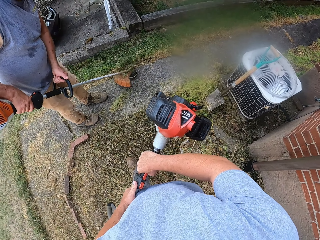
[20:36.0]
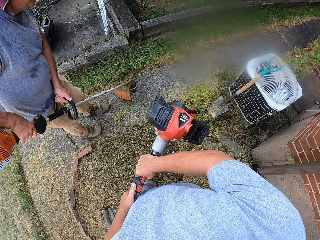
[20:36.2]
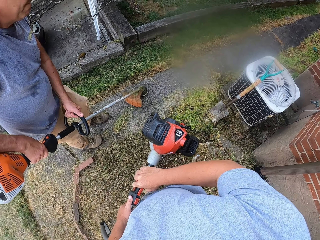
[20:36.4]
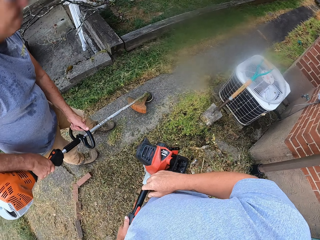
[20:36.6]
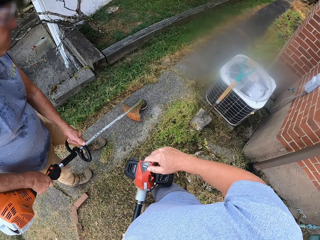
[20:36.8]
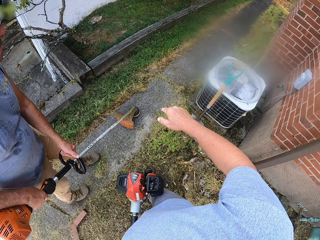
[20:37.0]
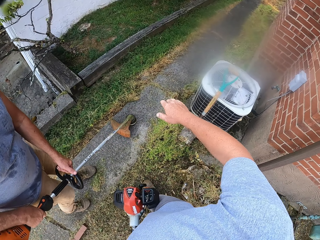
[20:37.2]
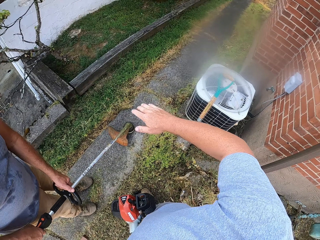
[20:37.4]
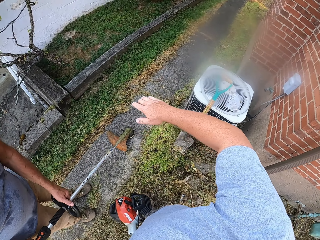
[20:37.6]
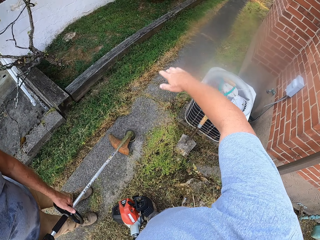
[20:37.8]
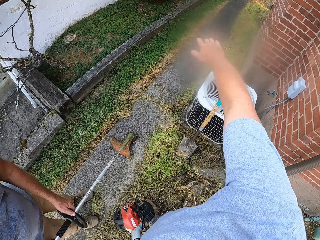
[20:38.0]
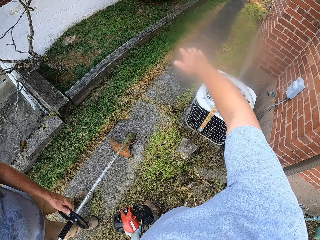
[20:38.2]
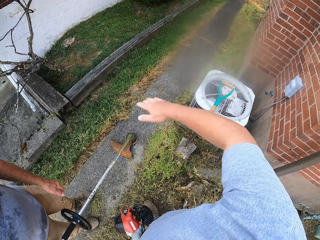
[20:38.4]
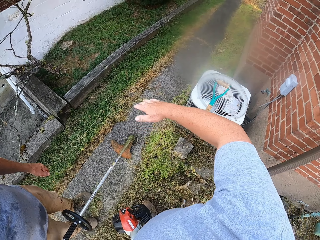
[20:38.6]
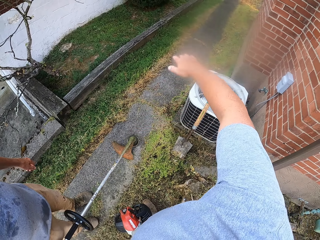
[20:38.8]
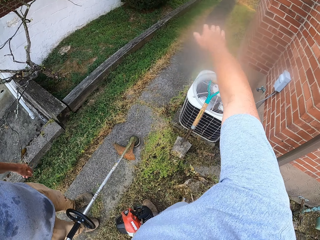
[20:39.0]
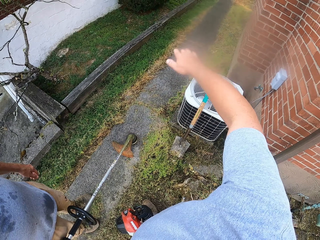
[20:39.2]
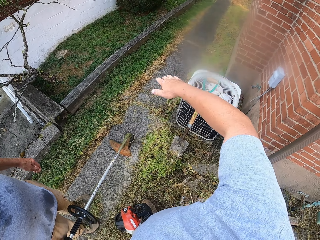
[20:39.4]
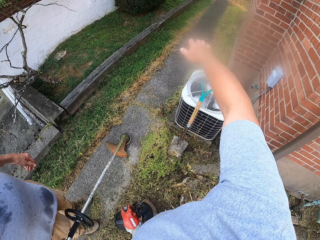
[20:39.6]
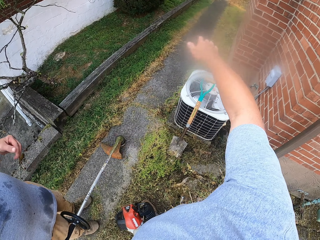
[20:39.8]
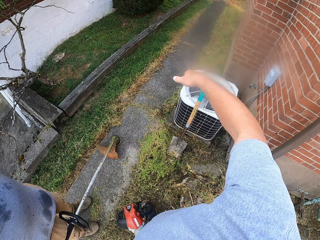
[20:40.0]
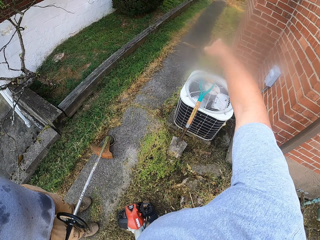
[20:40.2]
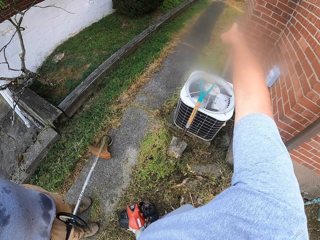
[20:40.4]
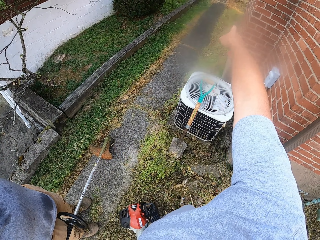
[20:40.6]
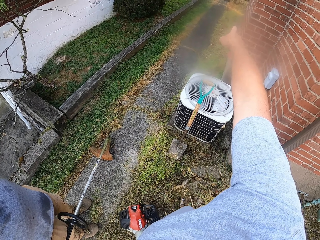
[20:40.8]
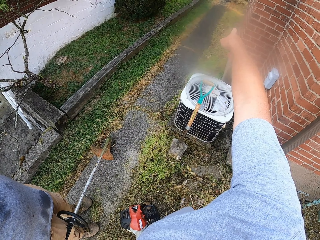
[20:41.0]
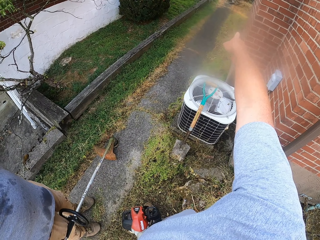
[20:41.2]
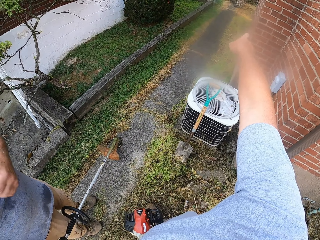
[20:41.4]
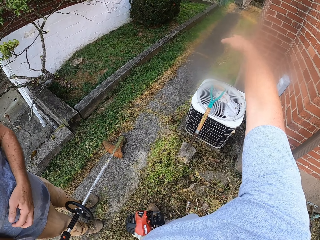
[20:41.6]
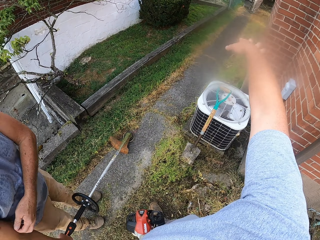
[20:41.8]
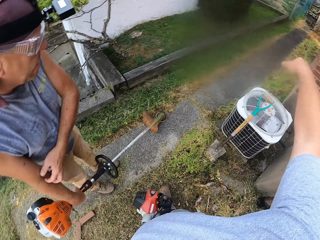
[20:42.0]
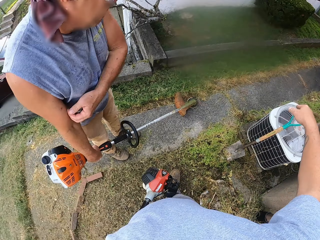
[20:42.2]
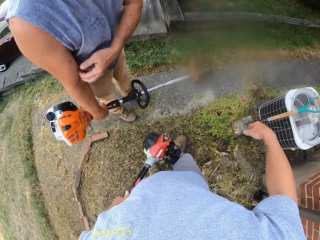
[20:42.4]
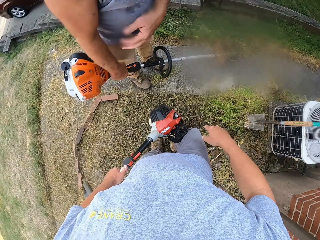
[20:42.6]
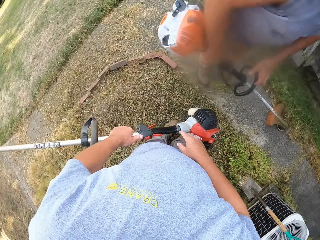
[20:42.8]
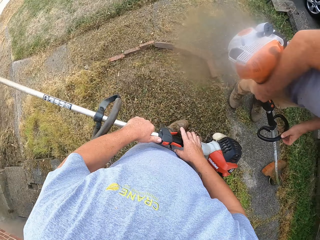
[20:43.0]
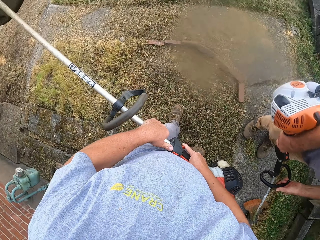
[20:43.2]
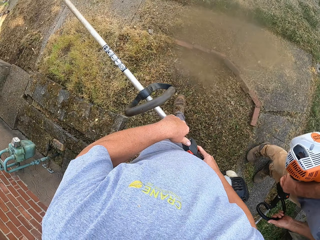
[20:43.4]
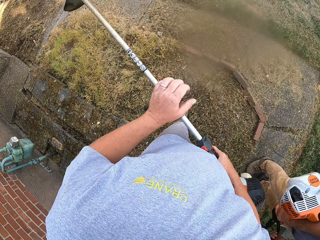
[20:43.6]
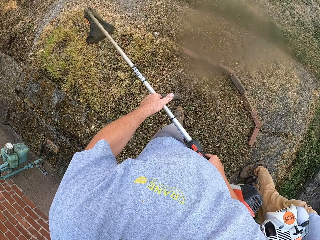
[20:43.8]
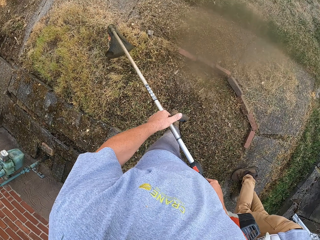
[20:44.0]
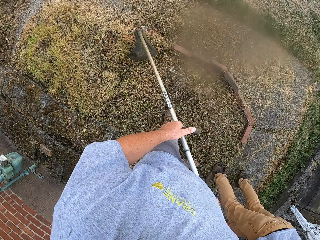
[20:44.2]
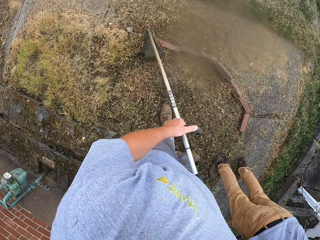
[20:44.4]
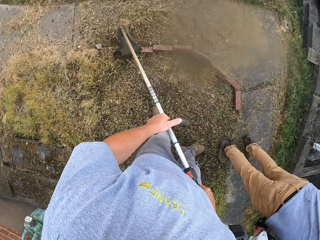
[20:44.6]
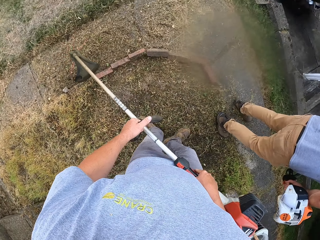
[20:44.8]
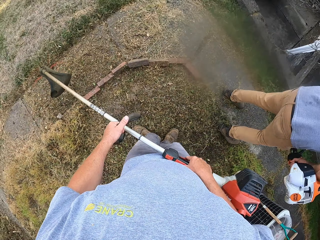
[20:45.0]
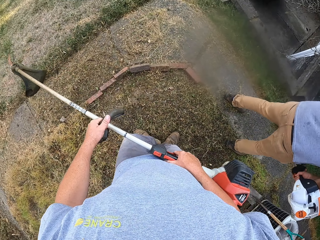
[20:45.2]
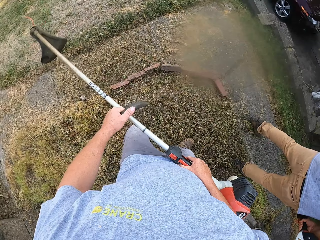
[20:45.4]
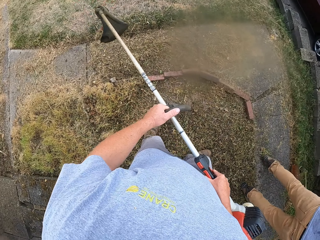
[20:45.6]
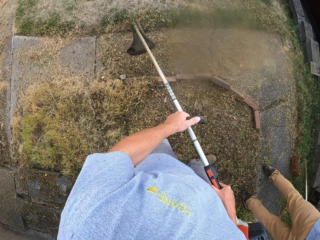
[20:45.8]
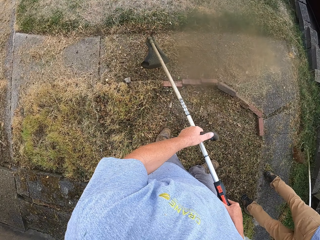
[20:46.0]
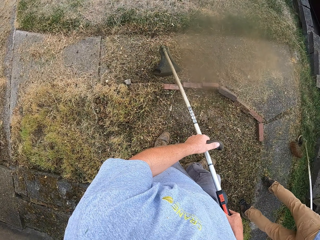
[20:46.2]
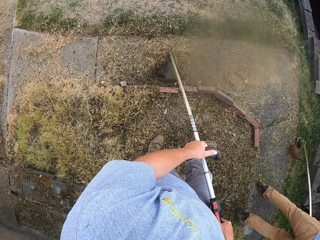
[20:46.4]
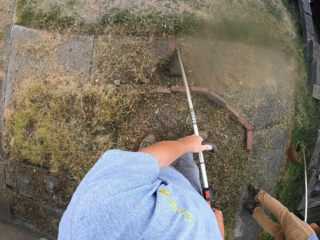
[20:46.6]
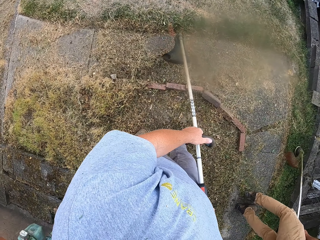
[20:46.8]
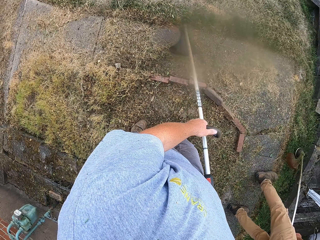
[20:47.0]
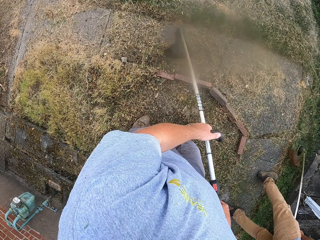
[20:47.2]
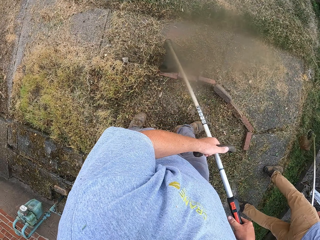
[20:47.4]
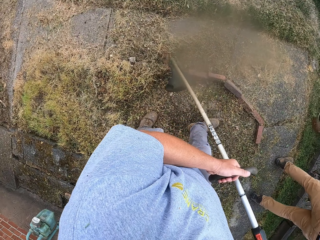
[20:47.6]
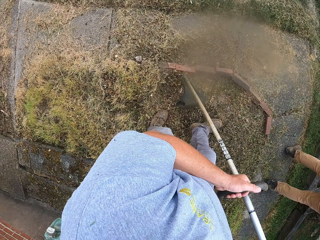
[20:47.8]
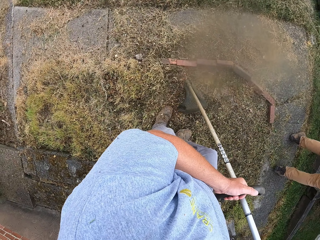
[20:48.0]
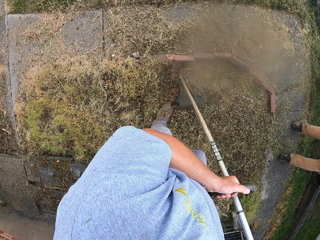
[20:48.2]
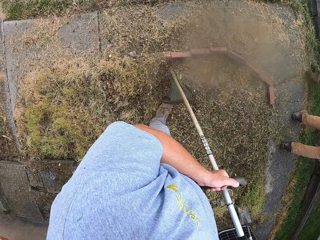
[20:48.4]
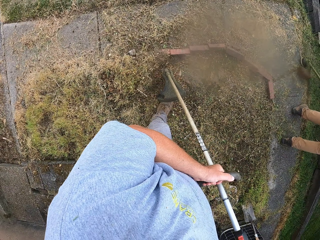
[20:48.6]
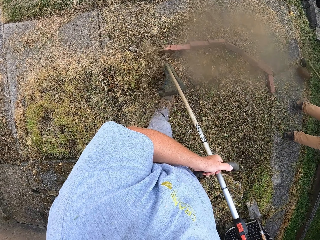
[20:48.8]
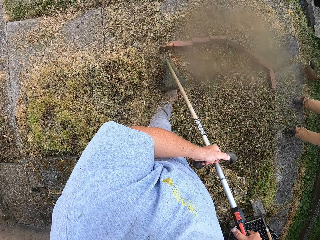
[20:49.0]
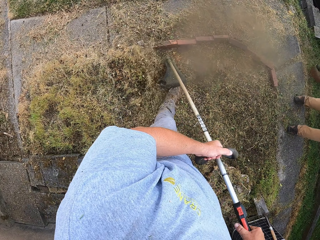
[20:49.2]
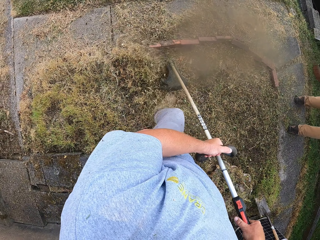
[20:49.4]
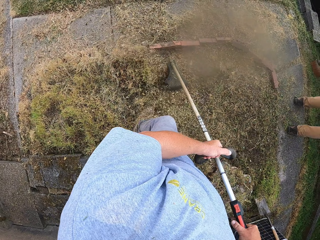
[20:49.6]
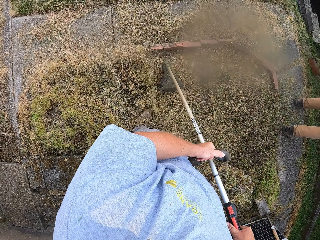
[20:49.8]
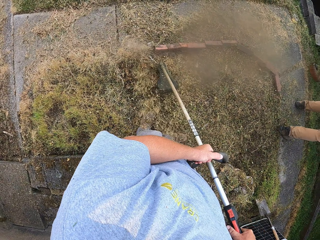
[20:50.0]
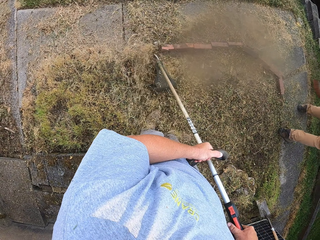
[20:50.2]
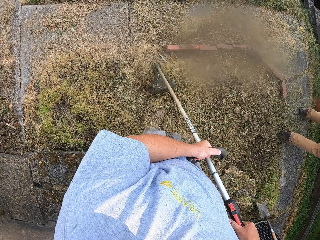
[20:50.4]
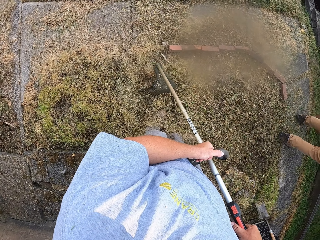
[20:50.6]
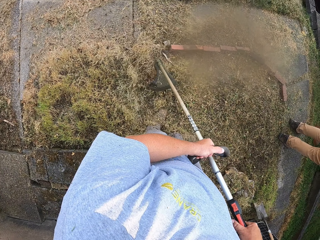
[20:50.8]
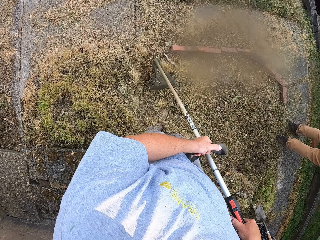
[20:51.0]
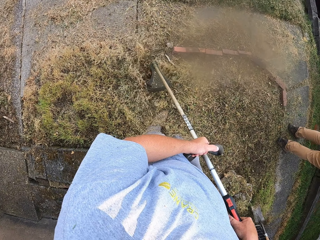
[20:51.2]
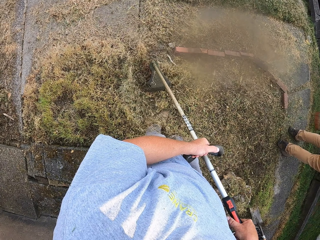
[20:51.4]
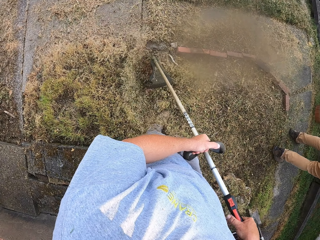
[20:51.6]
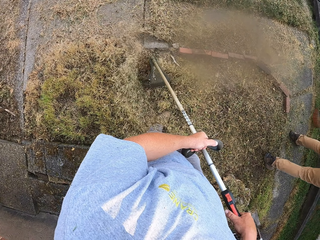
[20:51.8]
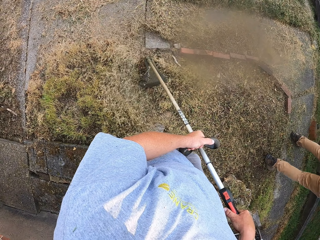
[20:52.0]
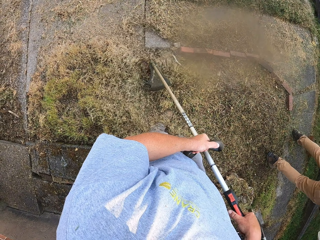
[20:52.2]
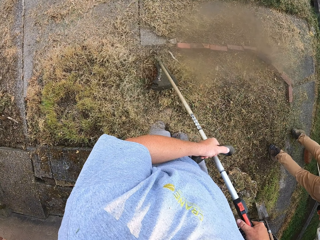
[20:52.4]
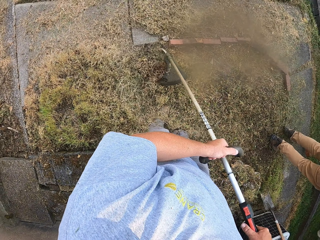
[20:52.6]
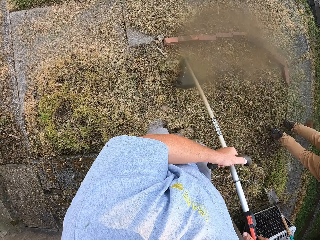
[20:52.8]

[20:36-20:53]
The camera wearer interacts with the man. He stretches his hand. He points his finger. He holds the grass cutter in the other hand. He stands on the ground. He cuts the grasses with the grass cutter.

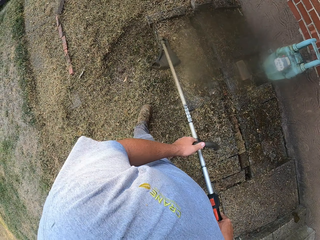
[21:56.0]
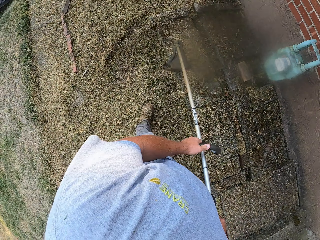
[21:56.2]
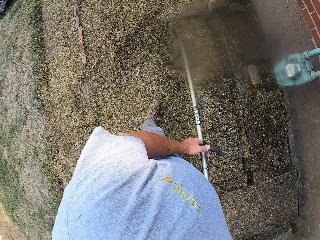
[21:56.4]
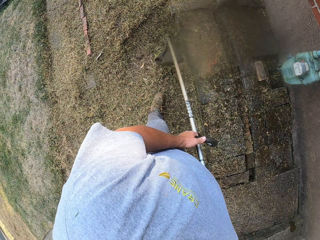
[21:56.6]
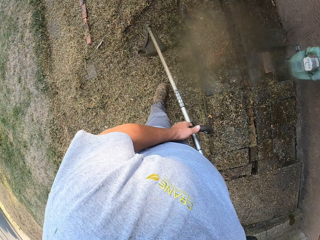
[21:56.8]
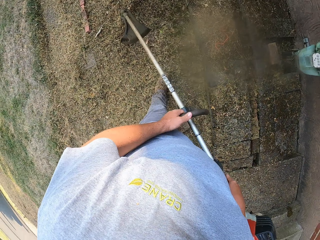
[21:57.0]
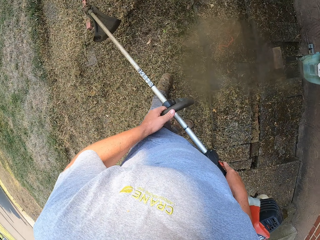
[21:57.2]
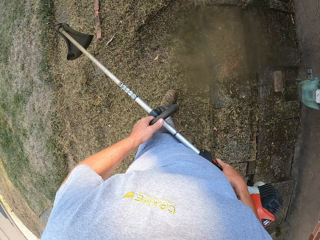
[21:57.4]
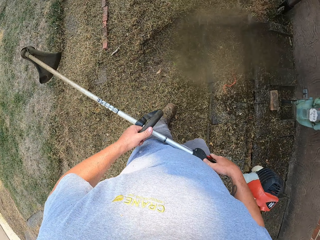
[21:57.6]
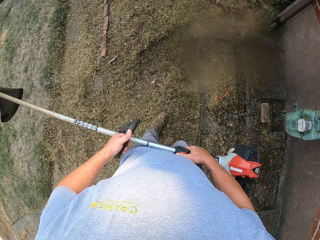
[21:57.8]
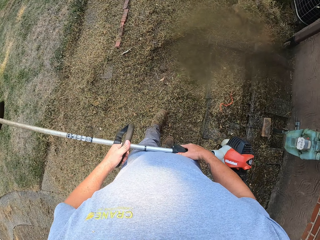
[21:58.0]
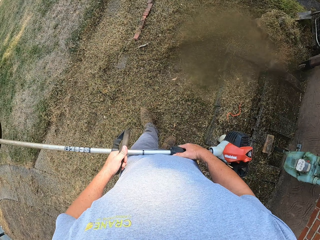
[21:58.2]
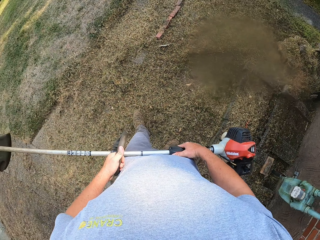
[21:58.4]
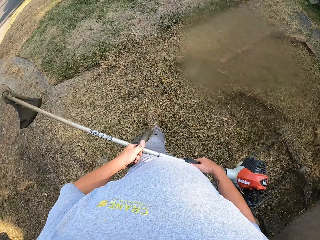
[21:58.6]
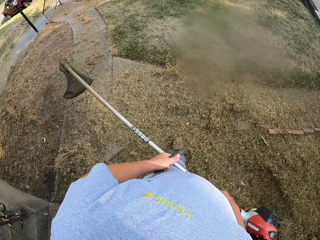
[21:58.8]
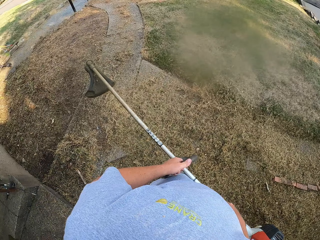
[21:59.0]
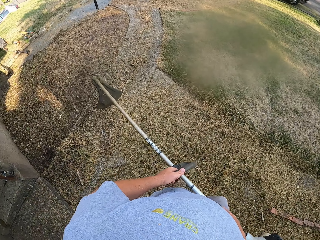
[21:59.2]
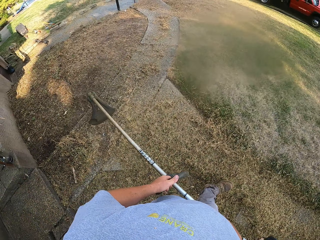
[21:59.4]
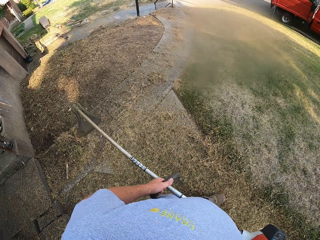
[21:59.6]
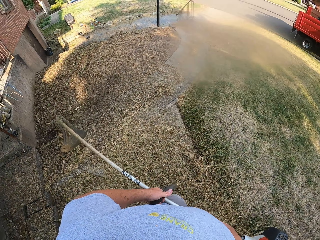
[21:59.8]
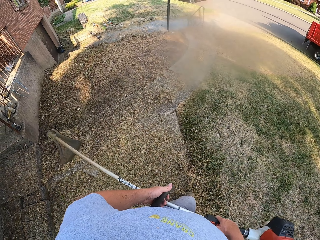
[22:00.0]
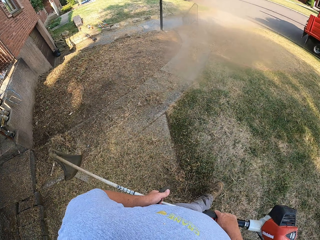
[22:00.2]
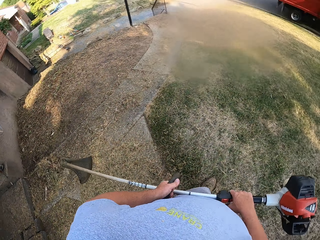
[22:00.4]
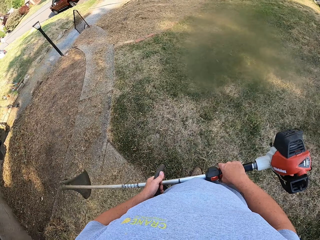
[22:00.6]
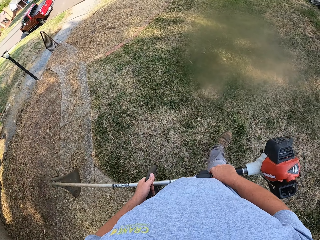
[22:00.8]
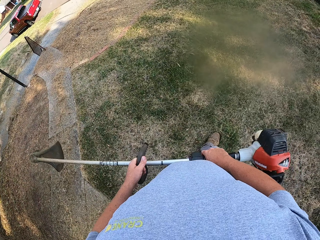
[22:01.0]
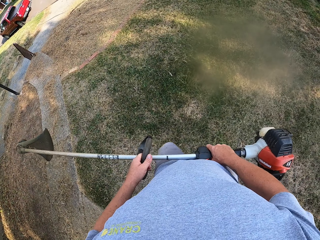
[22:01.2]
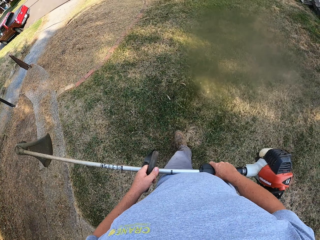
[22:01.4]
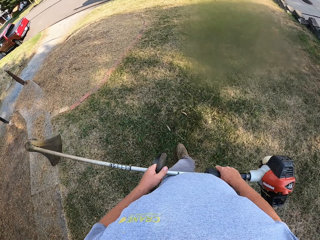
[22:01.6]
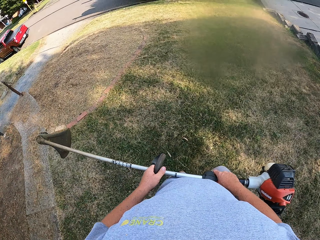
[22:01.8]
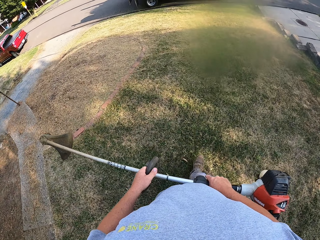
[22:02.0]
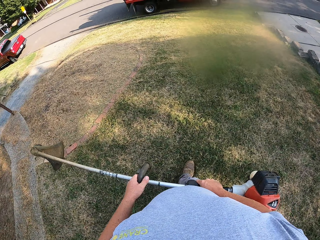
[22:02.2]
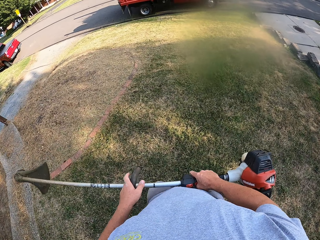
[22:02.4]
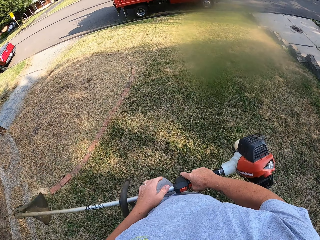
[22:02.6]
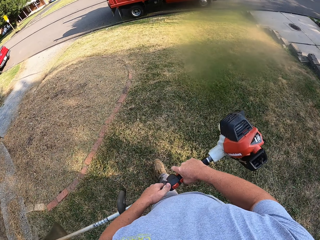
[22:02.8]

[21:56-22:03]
The camera wearer stands on the ground. They walk a few steps on the ground.
